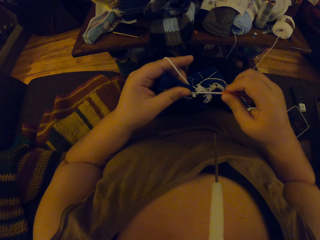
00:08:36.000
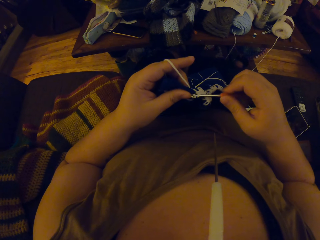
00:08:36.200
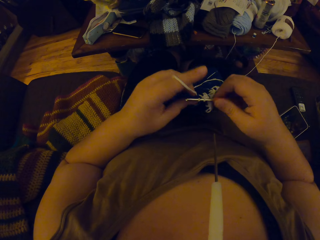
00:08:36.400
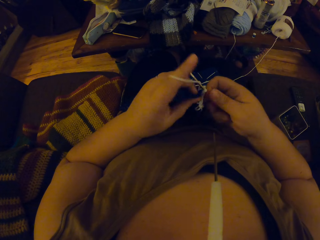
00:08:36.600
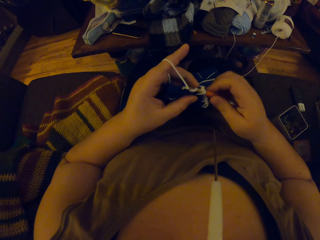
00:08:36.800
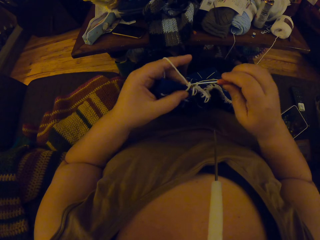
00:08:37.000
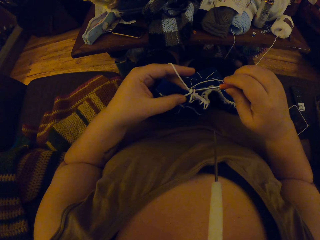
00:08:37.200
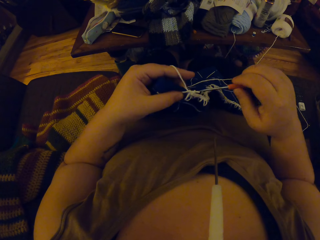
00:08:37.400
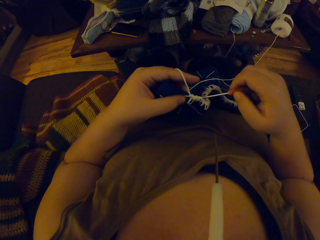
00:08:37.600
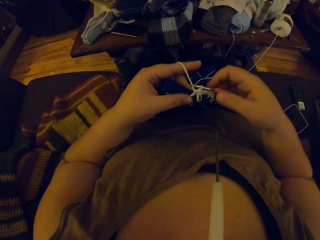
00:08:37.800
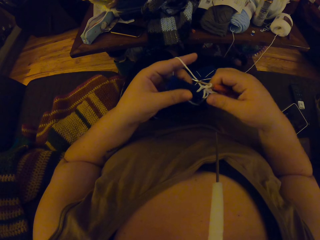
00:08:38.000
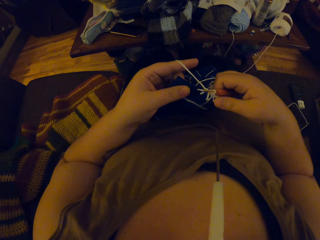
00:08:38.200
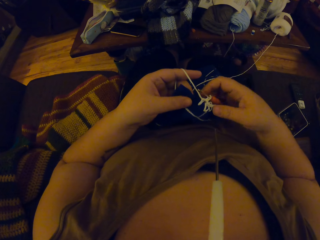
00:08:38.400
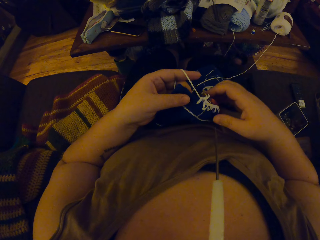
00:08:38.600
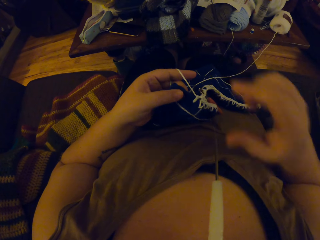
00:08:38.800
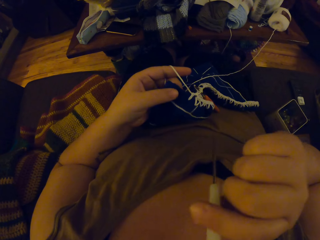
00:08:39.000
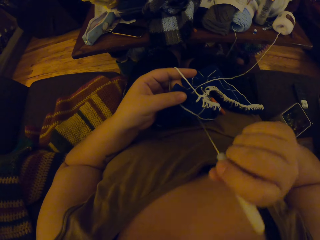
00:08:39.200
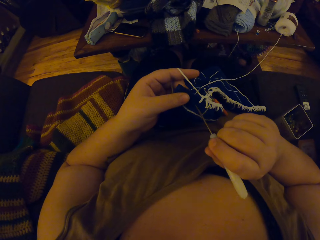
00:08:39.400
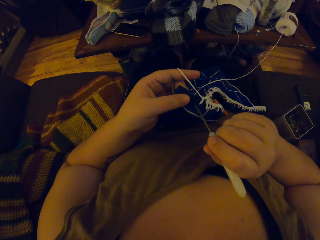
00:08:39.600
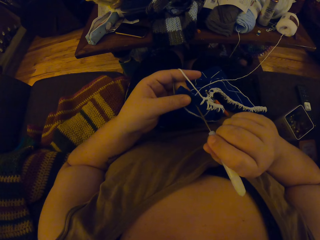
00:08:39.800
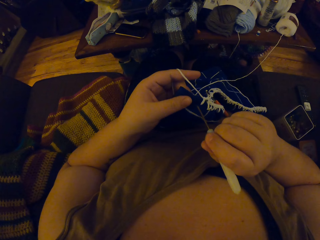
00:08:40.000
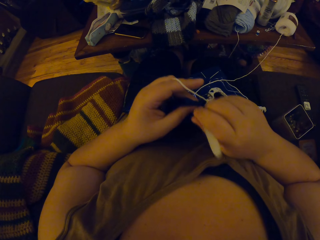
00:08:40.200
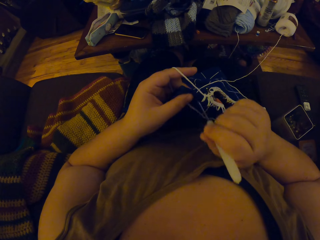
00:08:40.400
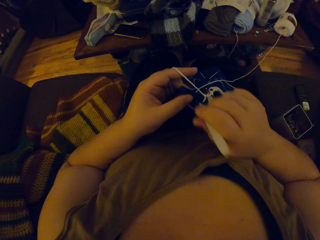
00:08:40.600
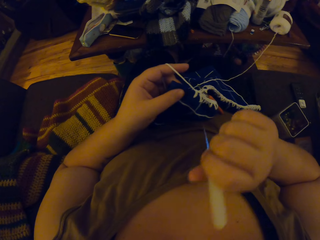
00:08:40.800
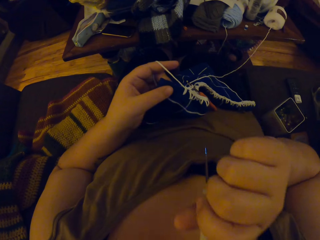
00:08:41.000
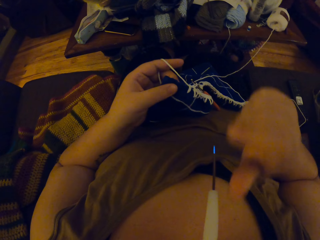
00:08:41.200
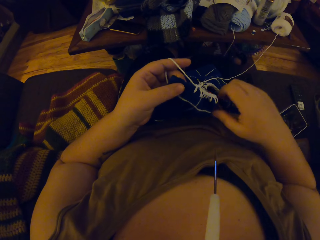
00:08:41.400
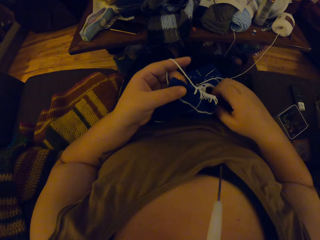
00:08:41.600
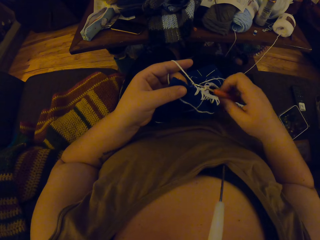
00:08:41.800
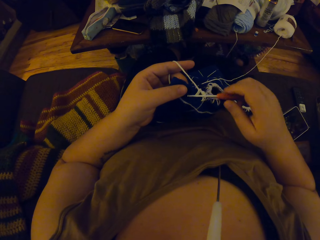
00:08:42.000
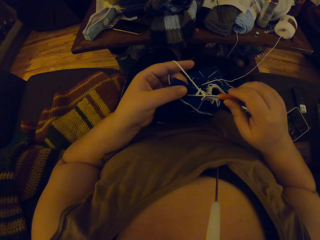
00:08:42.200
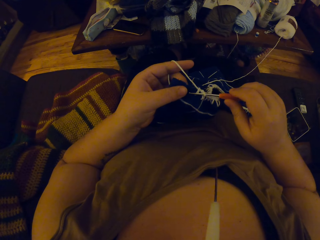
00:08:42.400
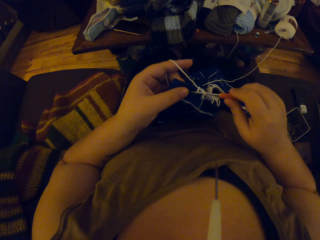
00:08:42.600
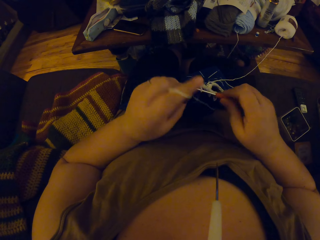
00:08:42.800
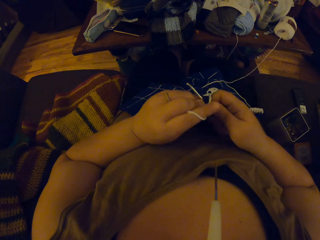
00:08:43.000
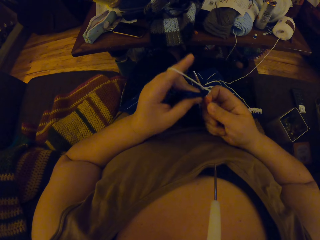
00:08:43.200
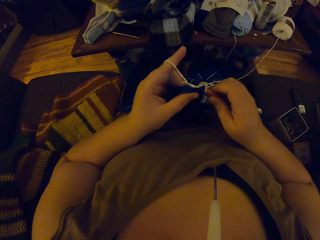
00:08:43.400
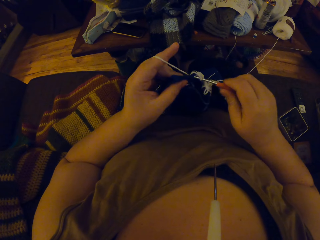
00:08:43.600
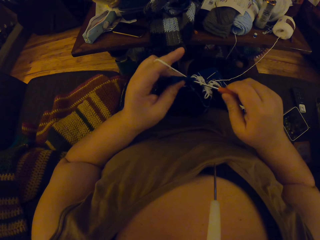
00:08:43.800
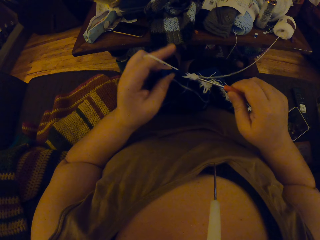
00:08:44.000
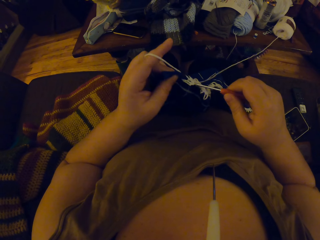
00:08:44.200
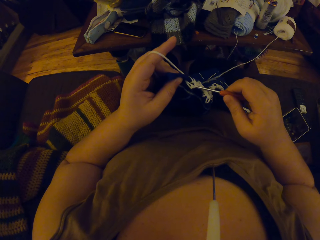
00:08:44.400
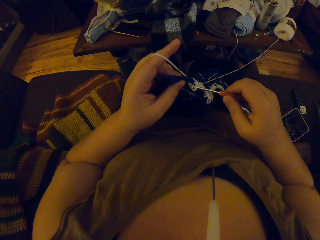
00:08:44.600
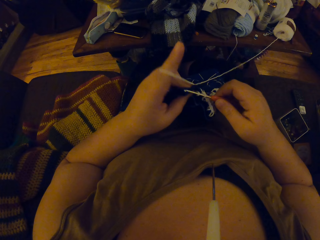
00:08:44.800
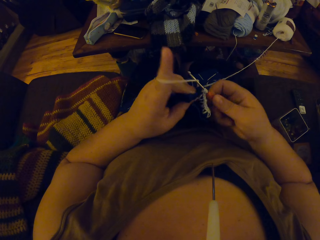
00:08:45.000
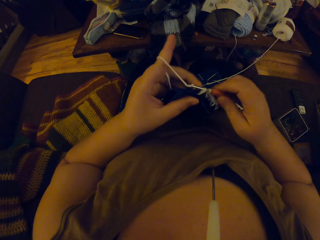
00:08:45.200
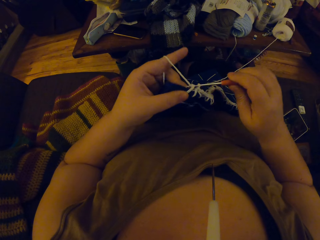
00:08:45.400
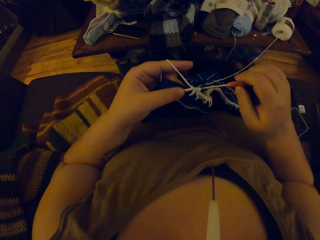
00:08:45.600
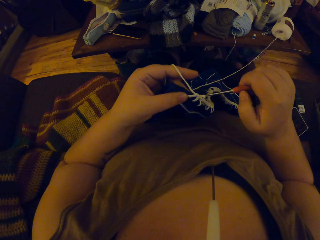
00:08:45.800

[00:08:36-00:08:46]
The camera wearer aligns the fabric. She unhands the crochet hook. She removes the white crochet hook from her mouth. She makes a hole on the crochet fabric with the white crochet hook. She holds the white crochet hook with her mouth. She picks up the crochet hook. She crochets with the yarn.

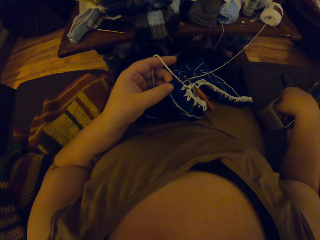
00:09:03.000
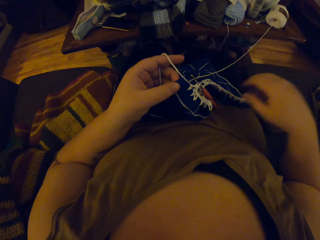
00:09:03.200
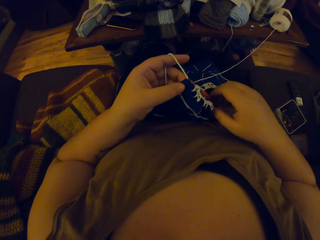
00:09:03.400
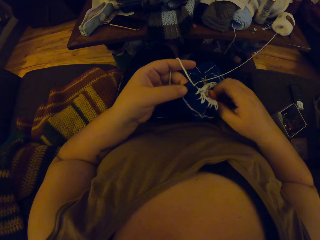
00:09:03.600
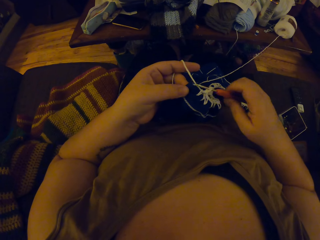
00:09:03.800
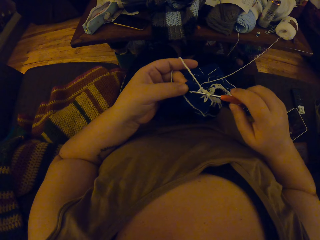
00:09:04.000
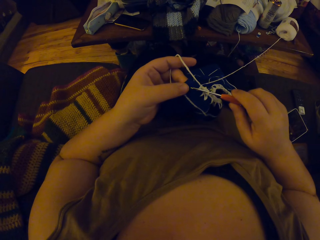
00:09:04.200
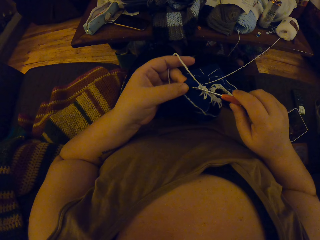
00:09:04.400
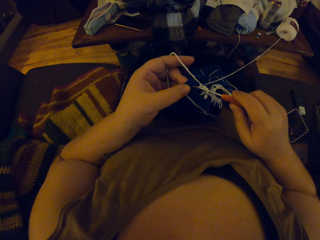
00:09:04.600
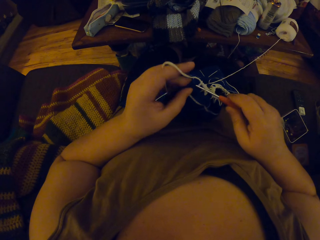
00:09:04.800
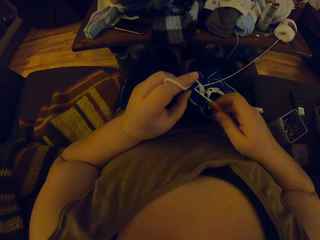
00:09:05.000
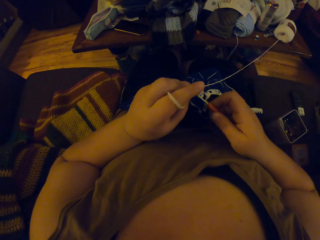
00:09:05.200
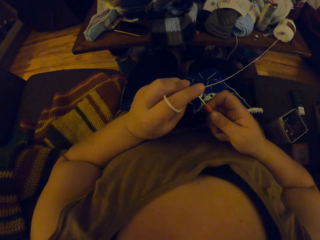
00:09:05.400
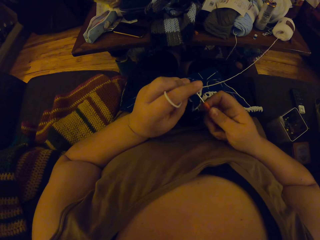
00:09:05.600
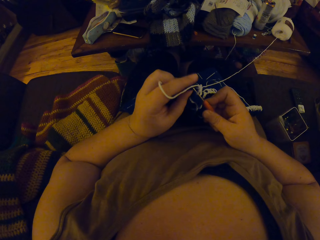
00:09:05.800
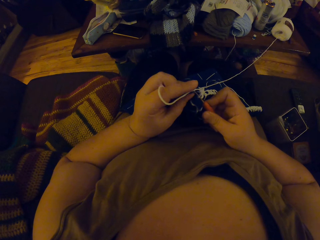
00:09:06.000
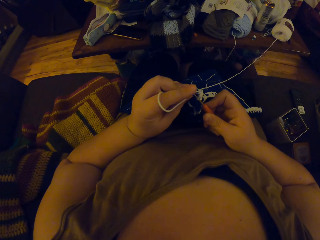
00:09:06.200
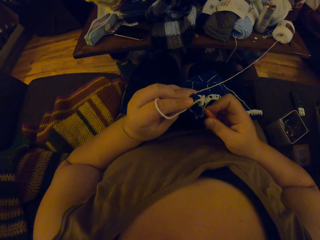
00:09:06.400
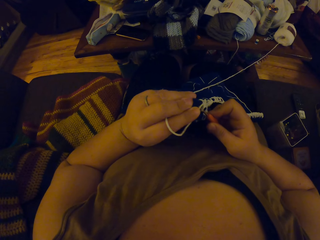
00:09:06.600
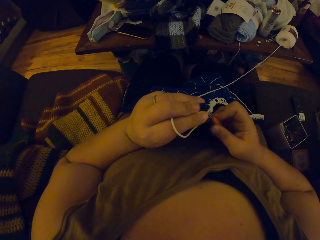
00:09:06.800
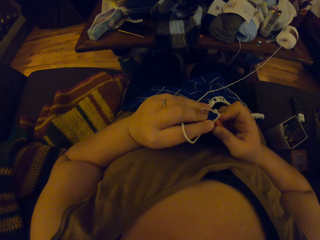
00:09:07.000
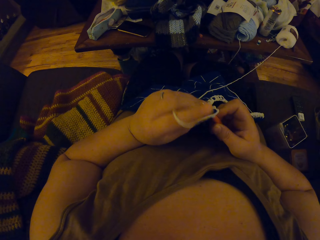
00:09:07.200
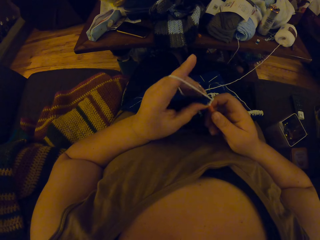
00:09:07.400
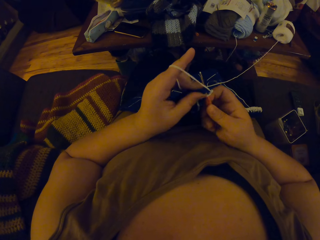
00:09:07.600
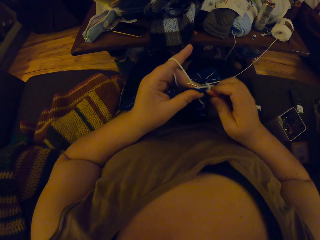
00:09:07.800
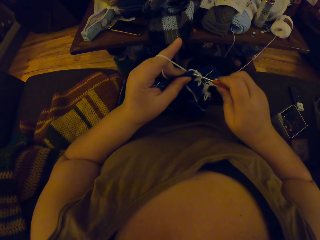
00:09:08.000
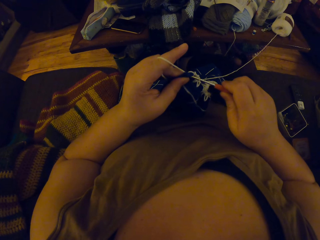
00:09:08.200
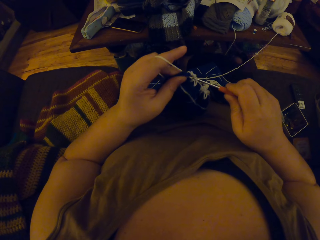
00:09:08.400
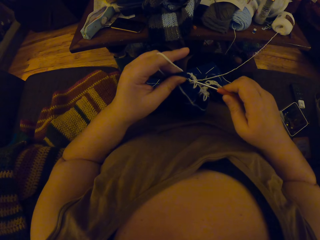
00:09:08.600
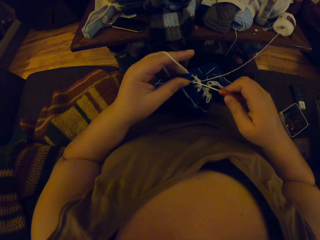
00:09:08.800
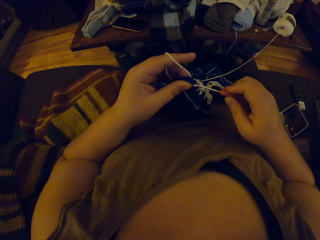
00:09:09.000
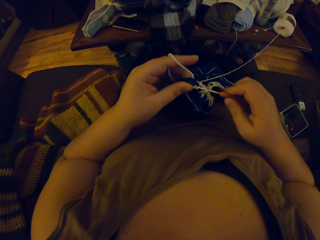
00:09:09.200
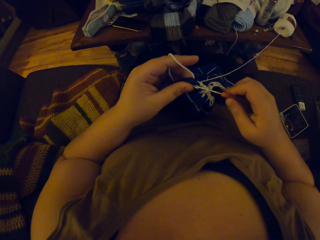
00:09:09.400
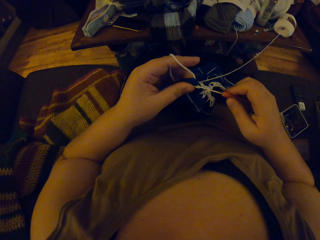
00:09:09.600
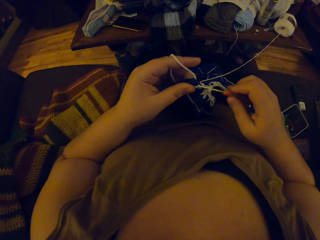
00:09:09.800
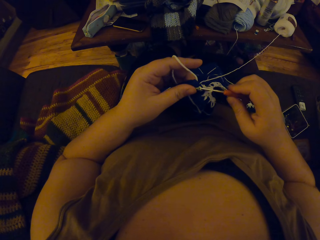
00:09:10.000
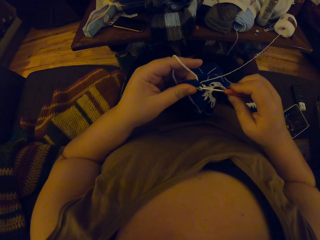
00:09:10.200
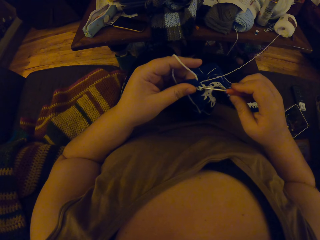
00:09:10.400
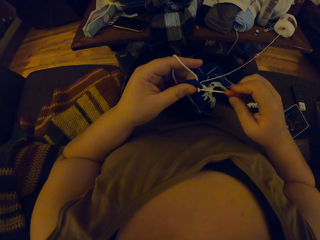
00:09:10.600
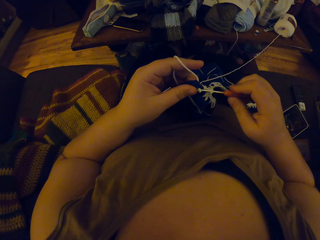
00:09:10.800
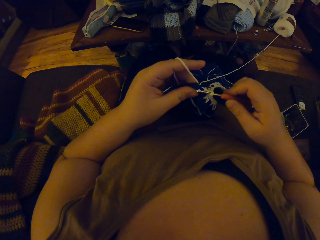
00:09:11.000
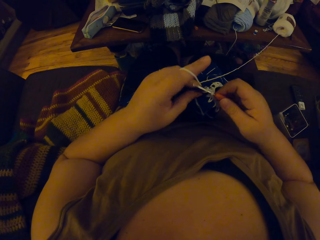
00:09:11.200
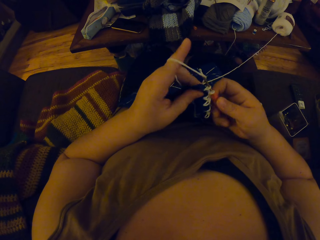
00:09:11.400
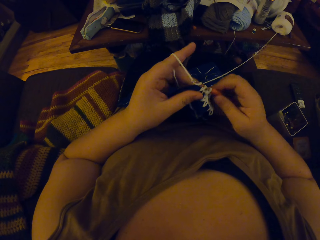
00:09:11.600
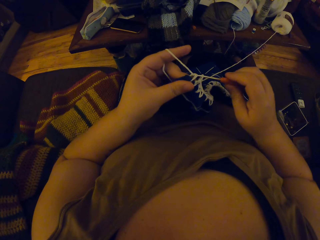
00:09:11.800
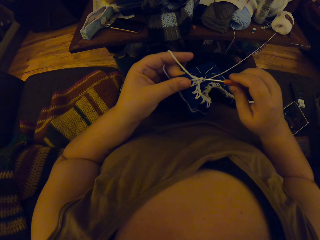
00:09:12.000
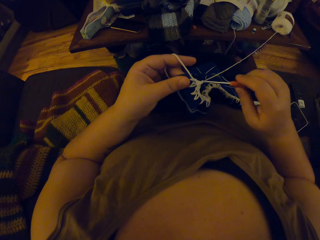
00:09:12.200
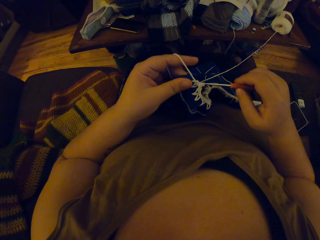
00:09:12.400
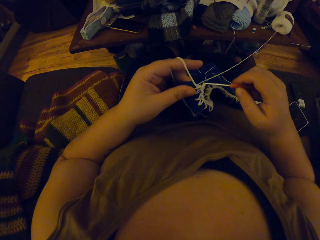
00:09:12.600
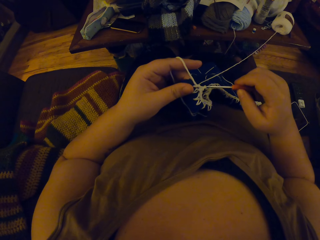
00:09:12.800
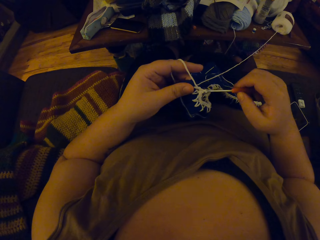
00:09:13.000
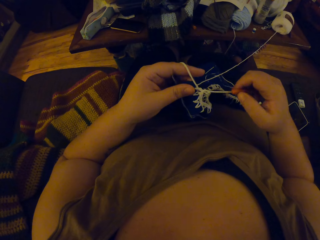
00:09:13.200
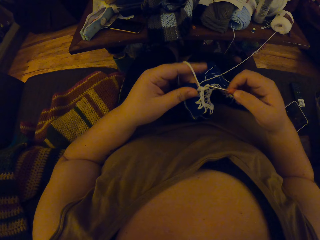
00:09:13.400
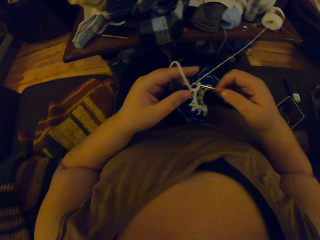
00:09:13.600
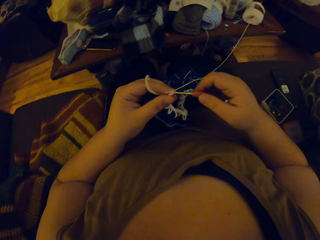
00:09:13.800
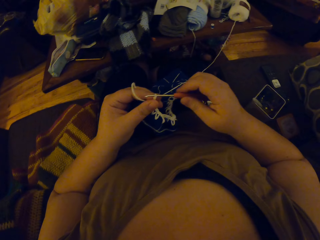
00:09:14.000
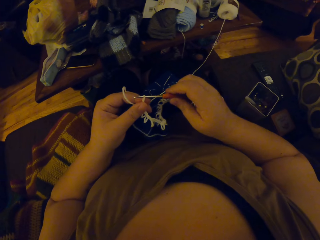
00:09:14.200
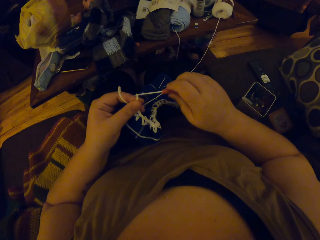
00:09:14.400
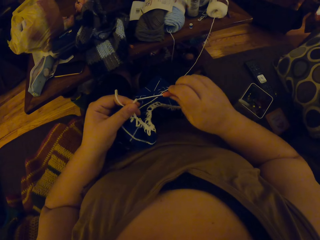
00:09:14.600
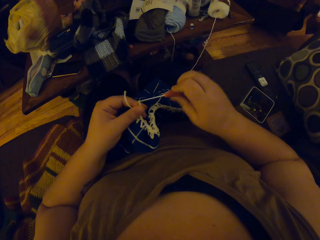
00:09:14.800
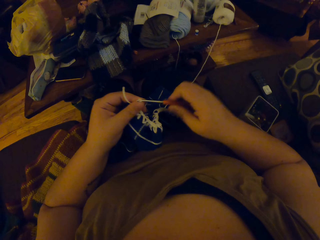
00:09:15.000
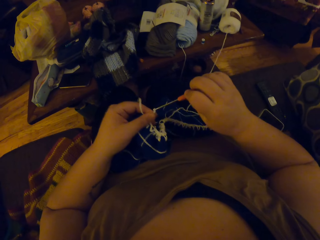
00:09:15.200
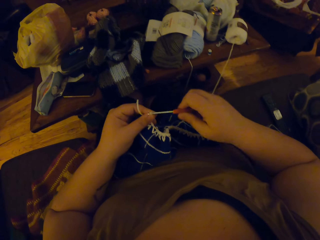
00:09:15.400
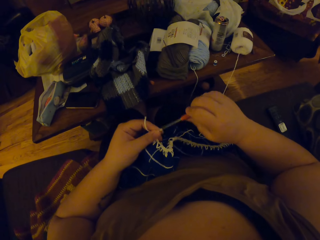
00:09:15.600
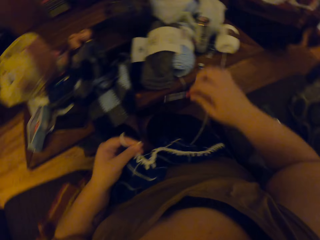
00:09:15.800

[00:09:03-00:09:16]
The camera wearer drops the white crochet hook in the container on the couch. They pick up the crochet hook. They crochet with the yarn. They hold the fabric.
